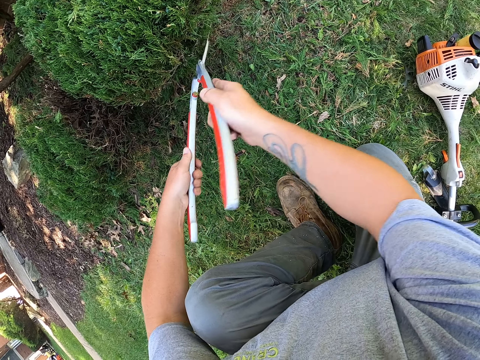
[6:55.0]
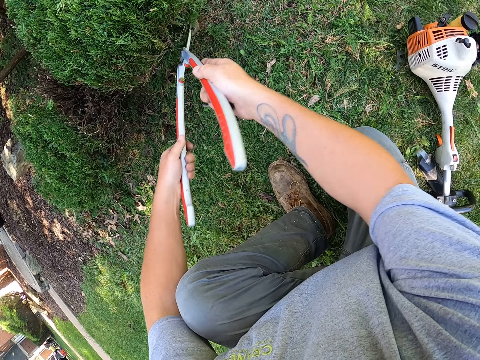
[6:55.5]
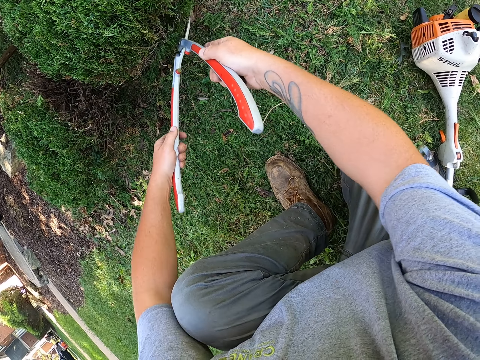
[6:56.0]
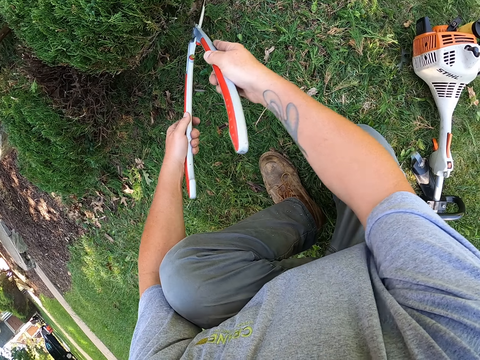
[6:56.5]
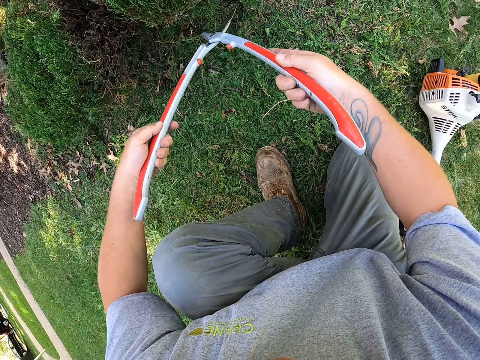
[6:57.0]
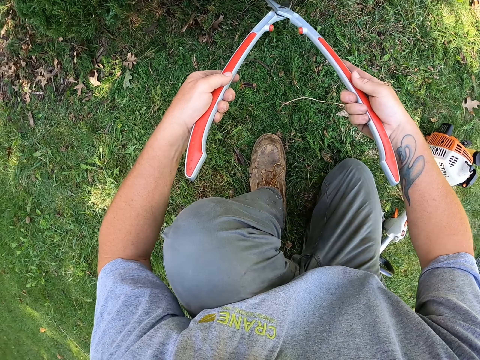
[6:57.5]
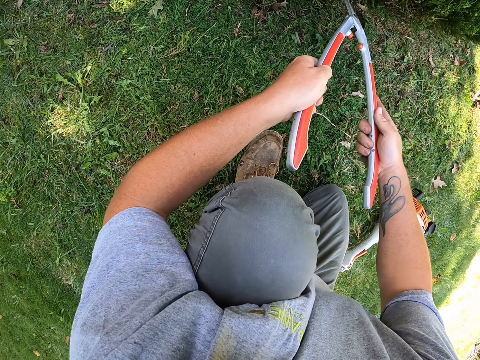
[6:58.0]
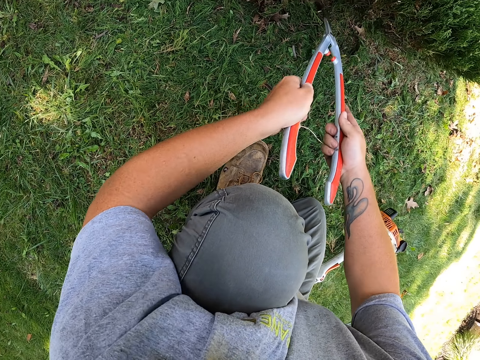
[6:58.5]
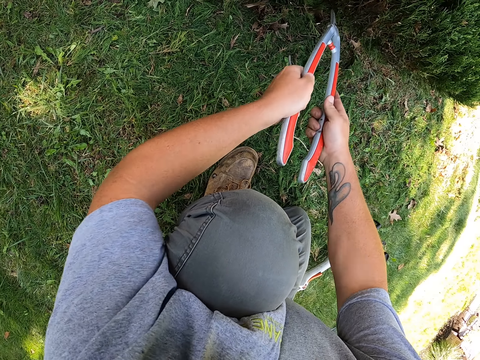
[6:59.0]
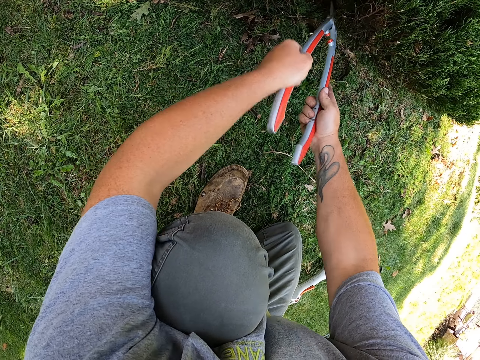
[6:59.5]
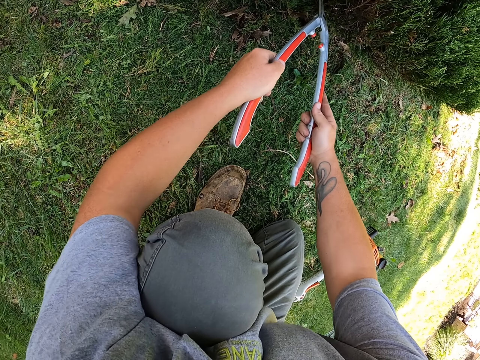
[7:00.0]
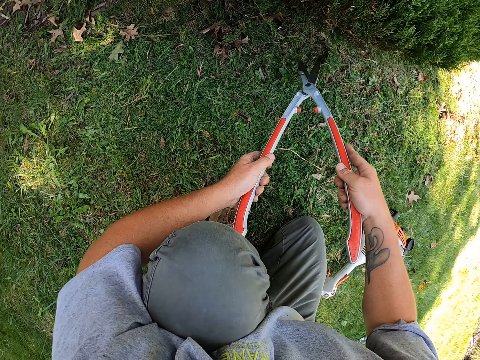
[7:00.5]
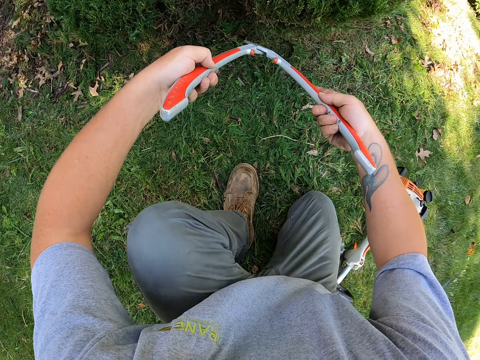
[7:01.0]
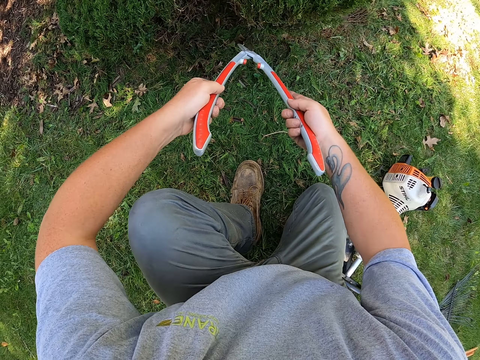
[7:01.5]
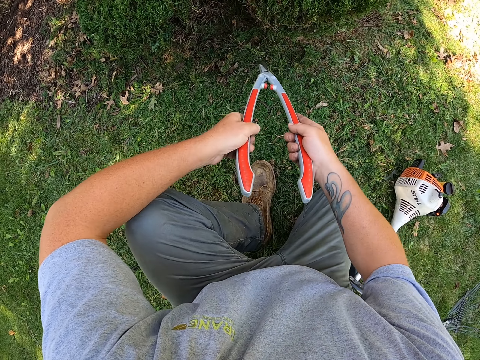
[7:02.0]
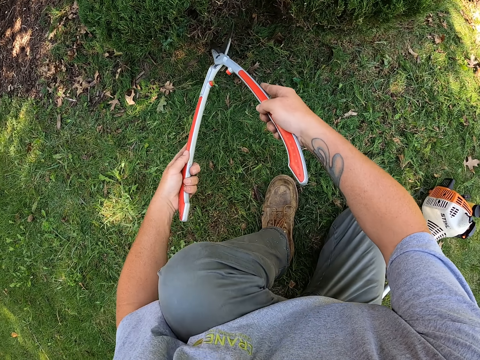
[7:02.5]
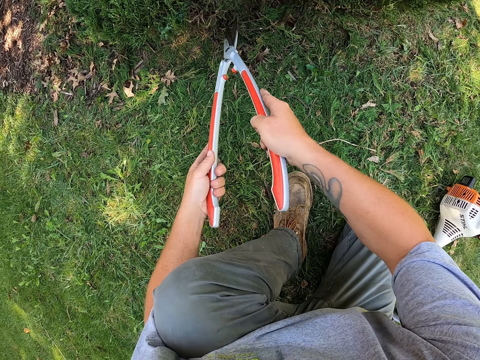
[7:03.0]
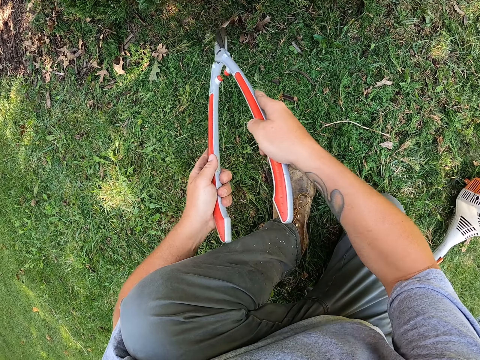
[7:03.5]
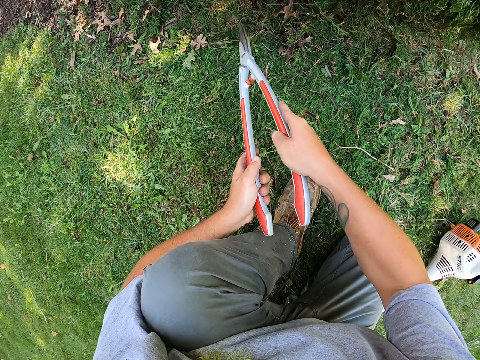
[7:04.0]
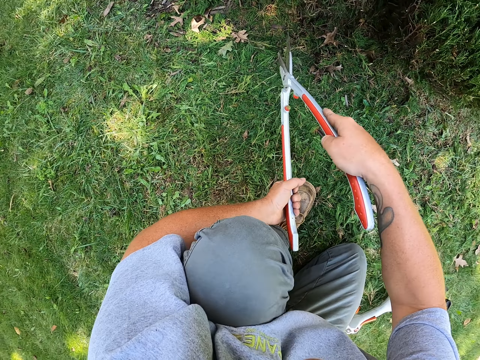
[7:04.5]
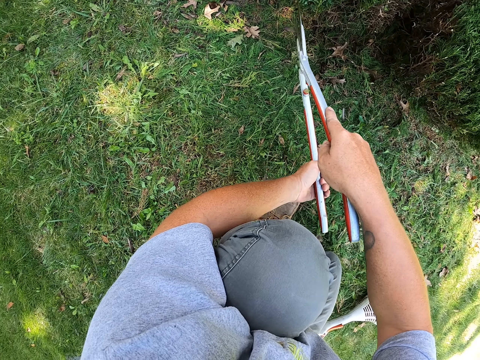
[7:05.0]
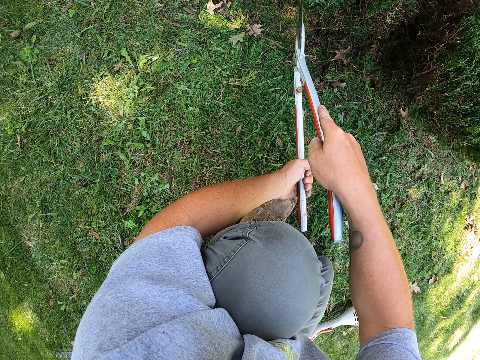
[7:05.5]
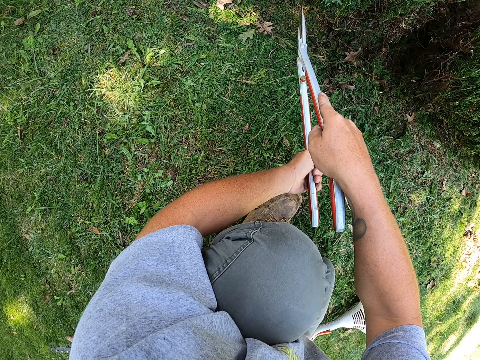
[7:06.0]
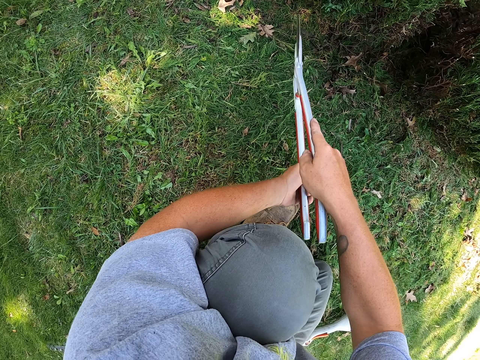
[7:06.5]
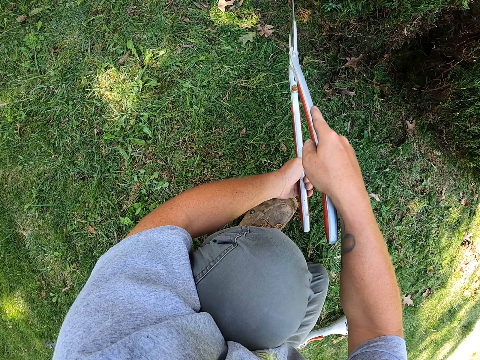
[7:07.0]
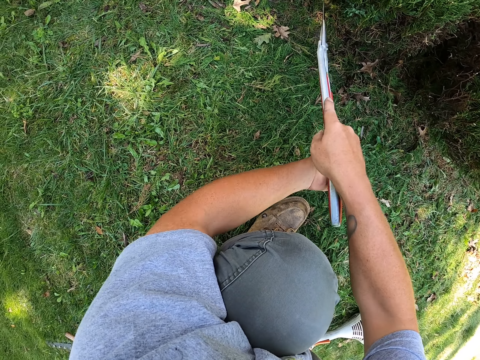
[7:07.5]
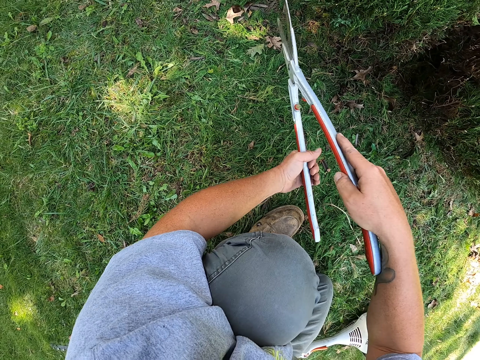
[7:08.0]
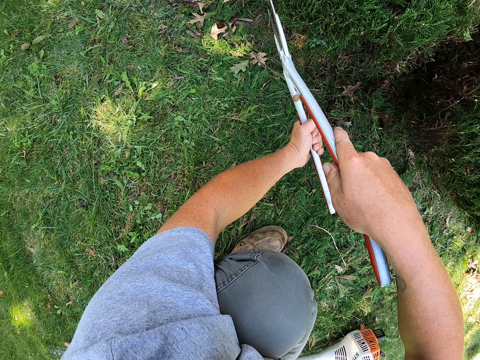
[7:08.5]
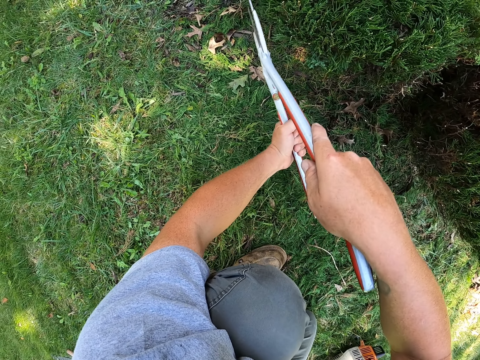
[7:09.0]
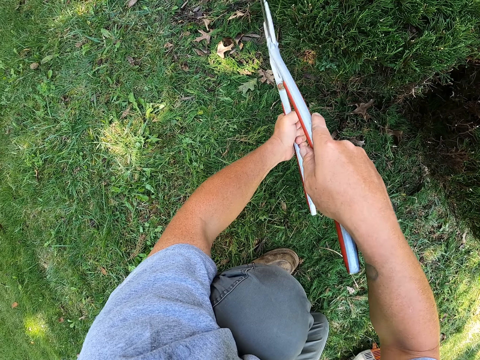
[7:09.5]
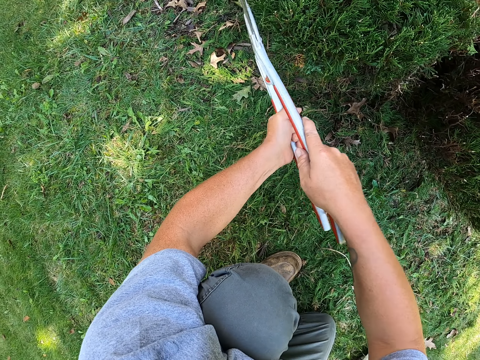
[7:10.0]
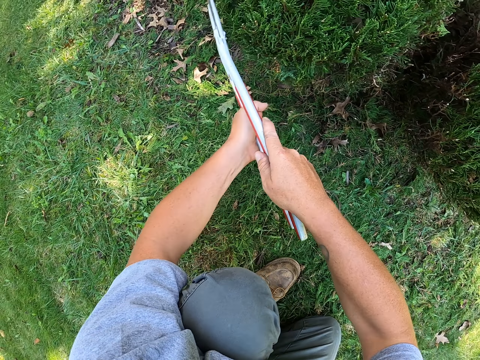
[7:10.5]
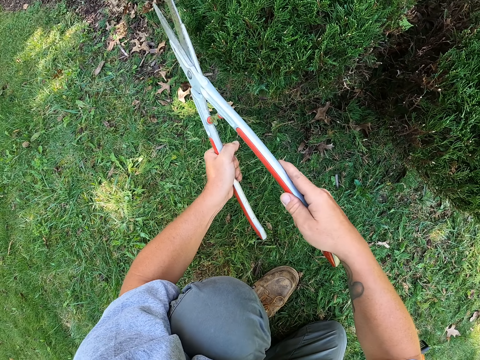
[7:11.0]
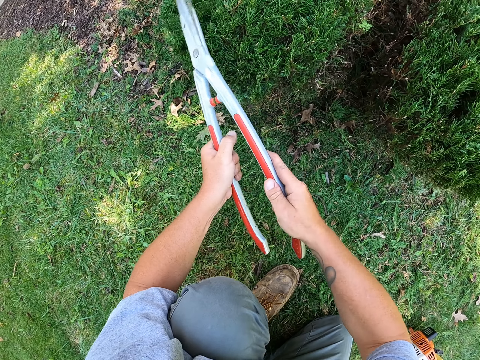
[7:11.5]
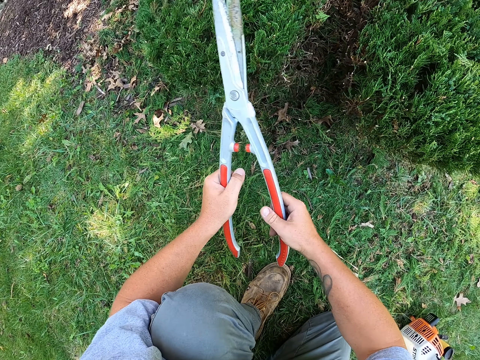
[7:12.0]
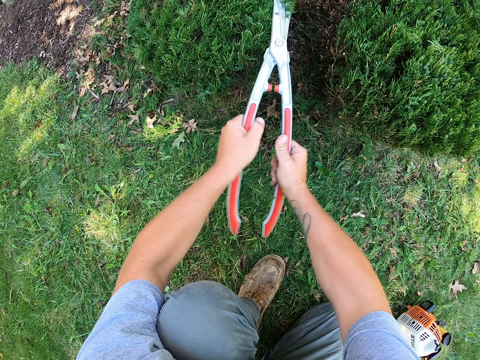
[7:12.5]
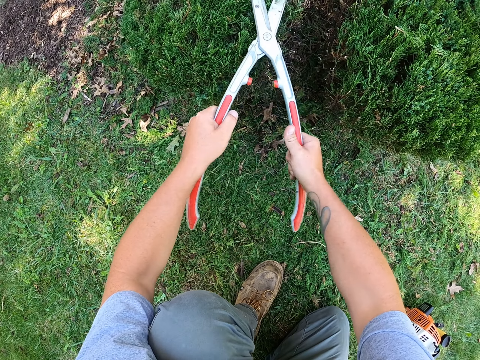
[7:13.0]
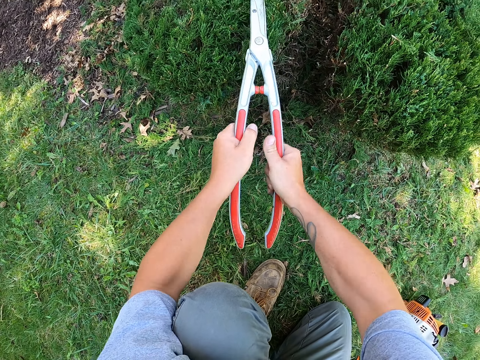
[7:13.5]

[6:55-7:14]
The camera wearer holds the shrub clippers. They trim the shrub with the shrub clippers.

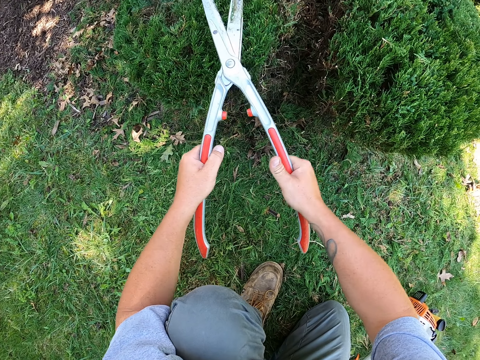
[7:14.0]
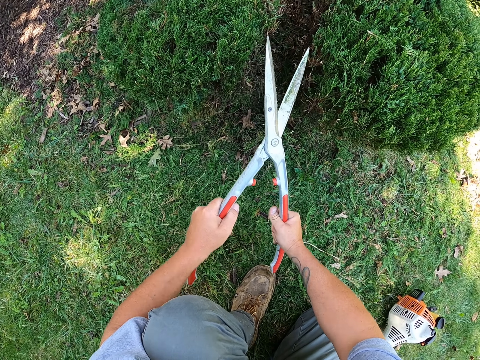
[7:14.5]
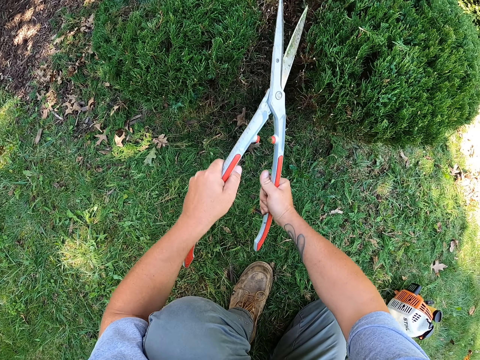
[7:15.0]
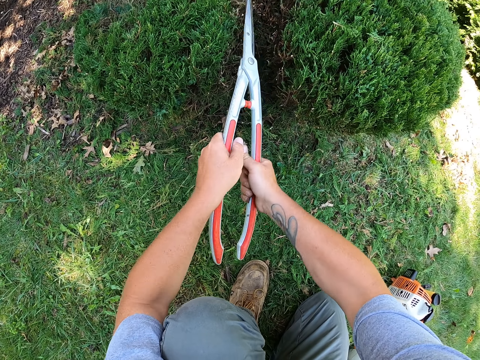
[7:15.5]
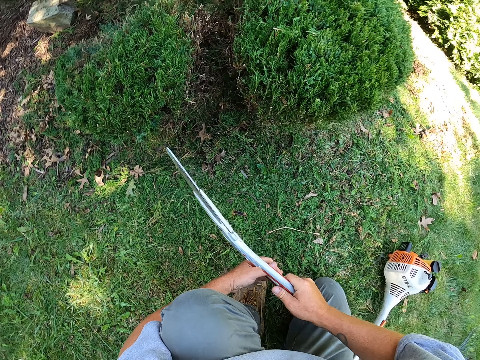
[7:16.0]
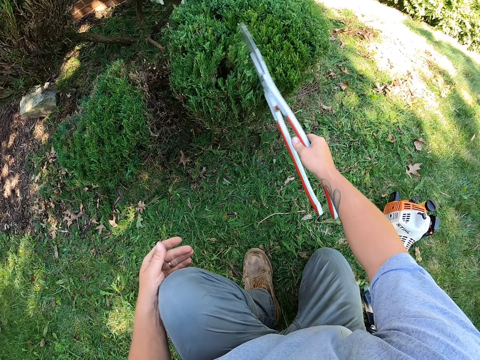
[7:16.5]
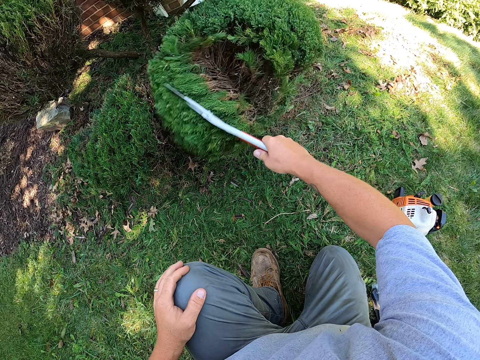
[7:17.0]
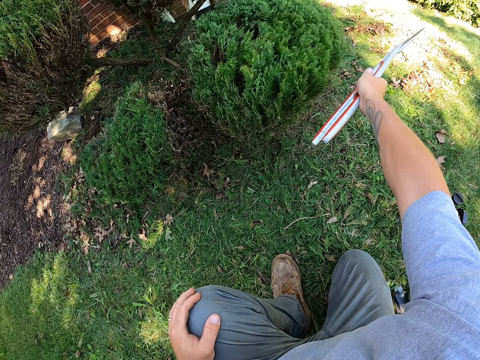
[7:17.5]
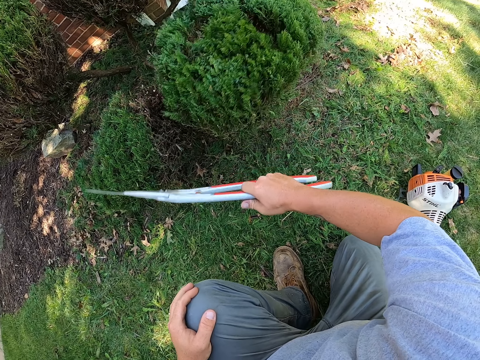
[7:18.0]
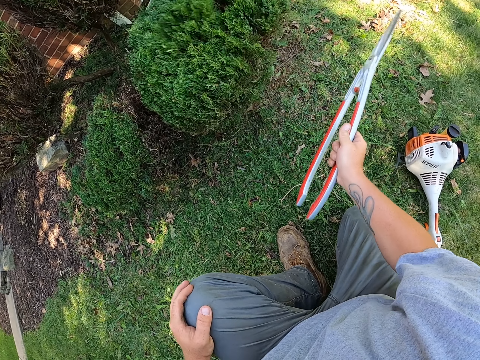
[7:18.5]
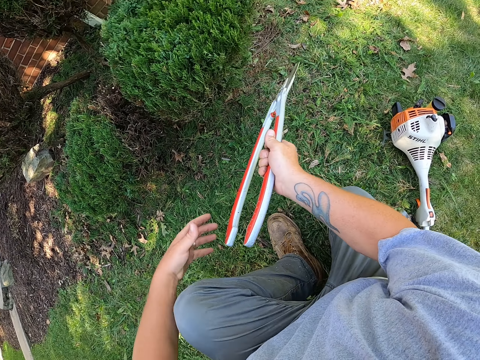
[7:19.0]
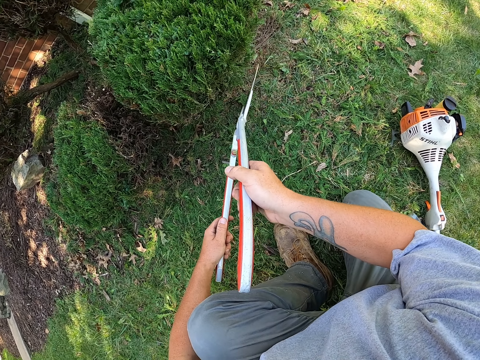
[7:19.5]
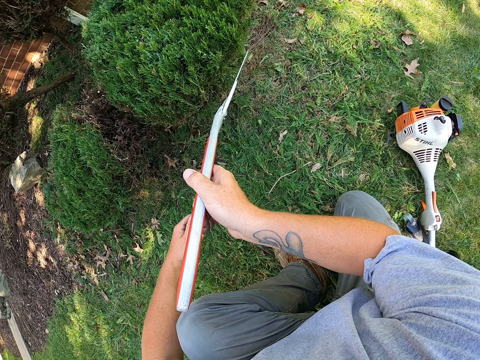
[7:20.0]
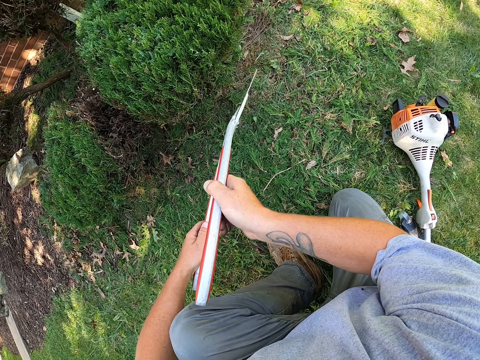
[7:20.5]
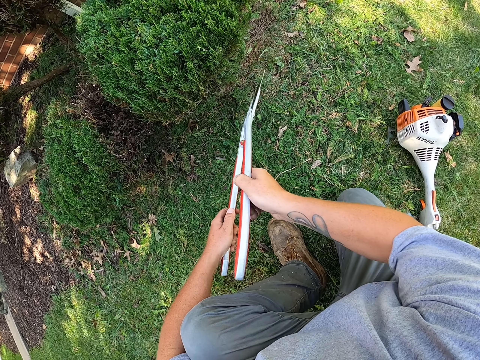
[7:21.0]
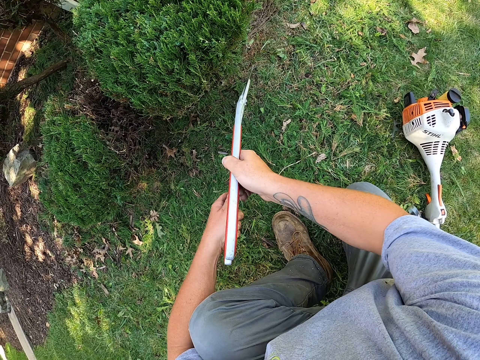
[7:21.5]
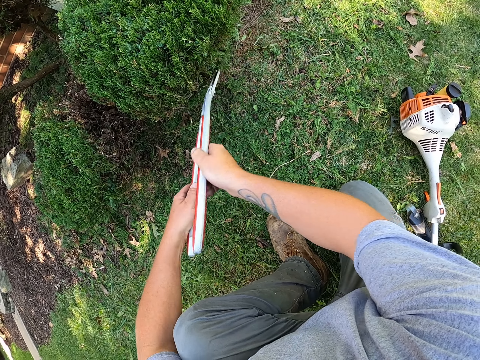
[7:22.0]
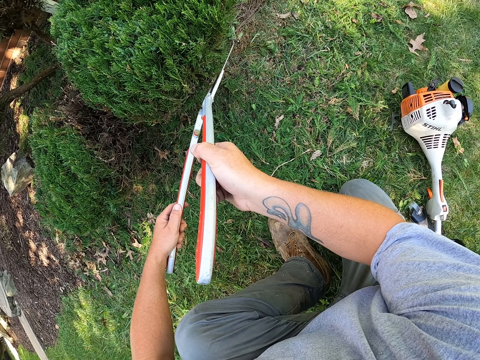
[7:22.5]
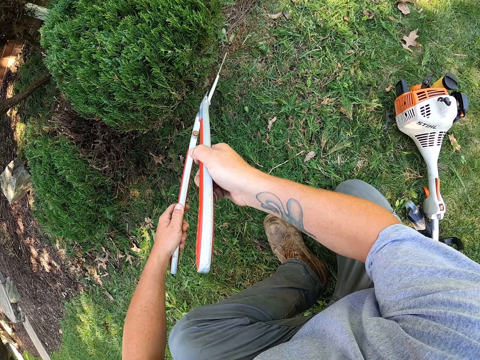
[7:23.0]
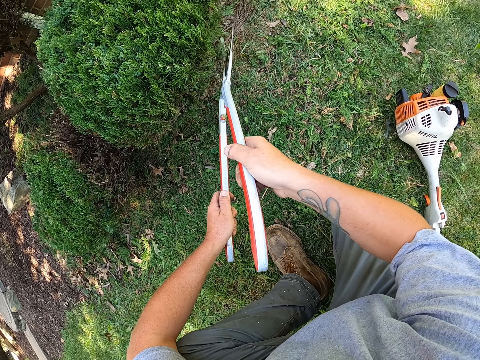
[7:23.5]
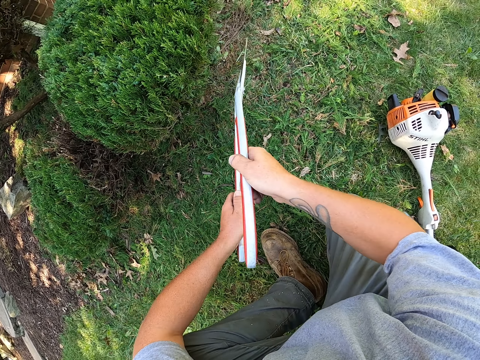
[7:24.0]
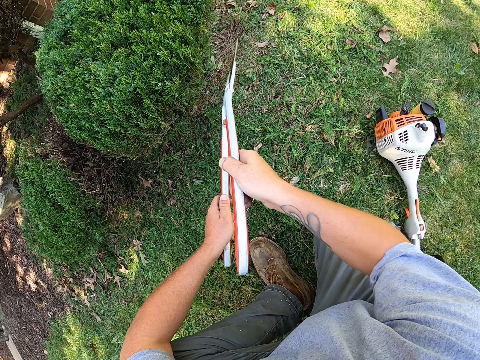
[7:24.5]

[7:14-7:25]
The camera wearer hits the shrub. They hold the shrub clippers. They trim the shrub with the shrub clippers.
